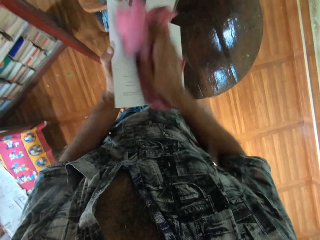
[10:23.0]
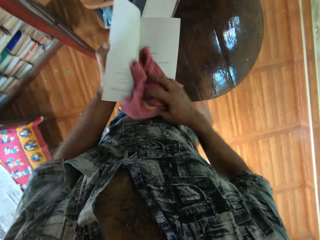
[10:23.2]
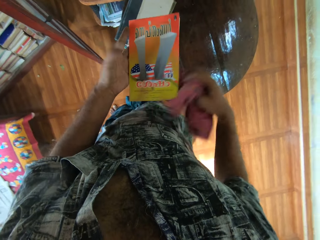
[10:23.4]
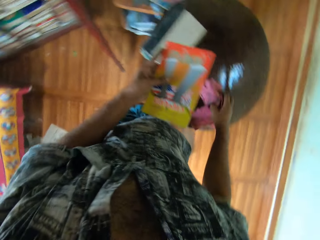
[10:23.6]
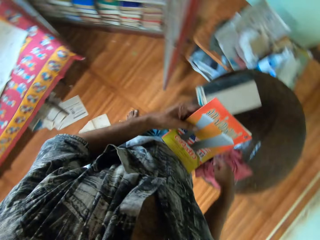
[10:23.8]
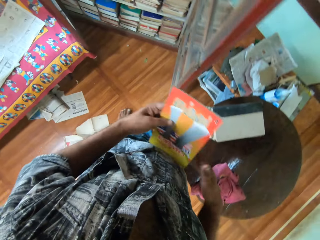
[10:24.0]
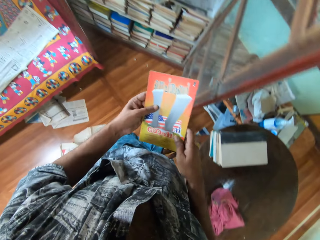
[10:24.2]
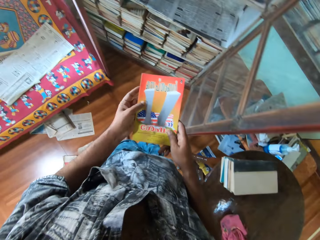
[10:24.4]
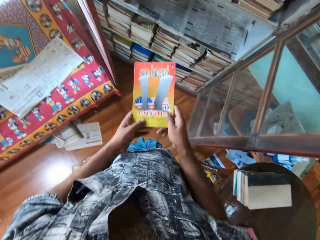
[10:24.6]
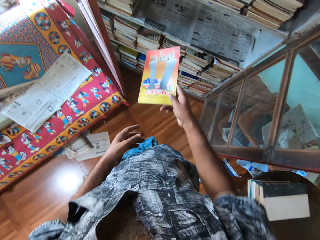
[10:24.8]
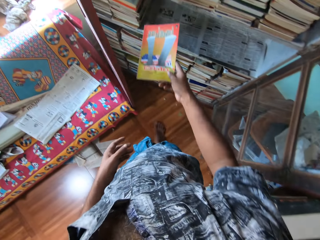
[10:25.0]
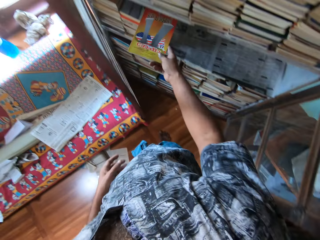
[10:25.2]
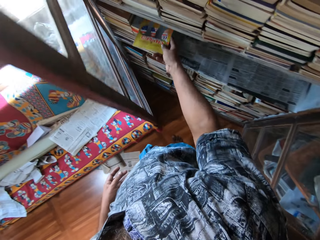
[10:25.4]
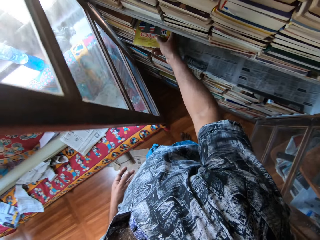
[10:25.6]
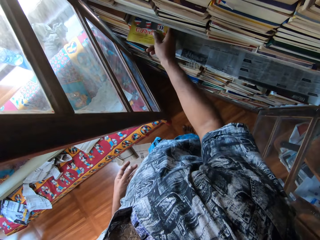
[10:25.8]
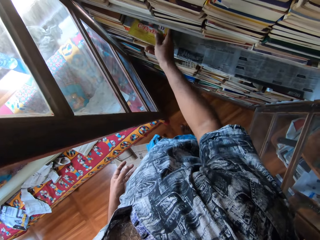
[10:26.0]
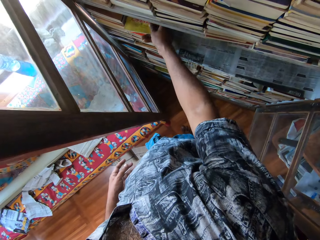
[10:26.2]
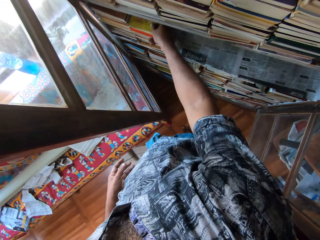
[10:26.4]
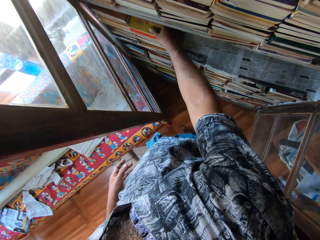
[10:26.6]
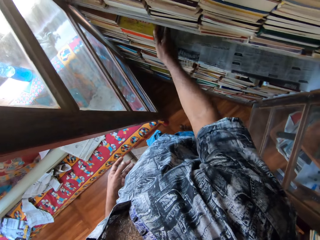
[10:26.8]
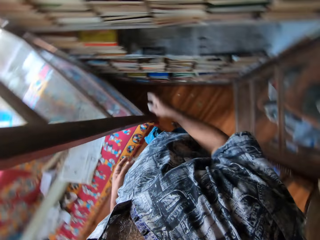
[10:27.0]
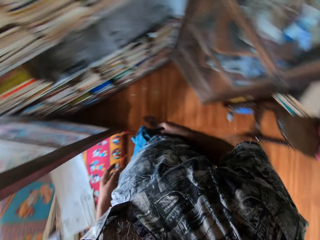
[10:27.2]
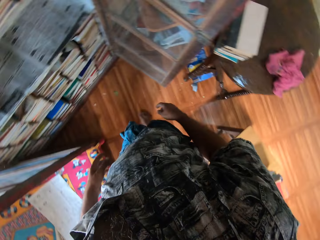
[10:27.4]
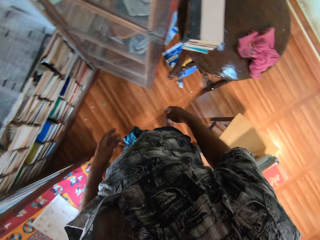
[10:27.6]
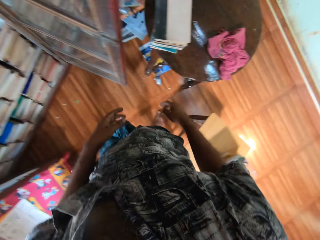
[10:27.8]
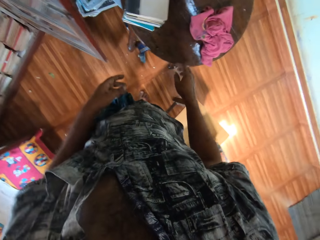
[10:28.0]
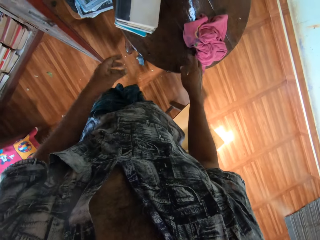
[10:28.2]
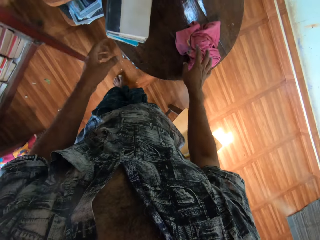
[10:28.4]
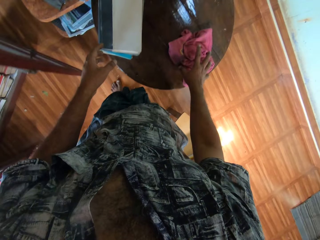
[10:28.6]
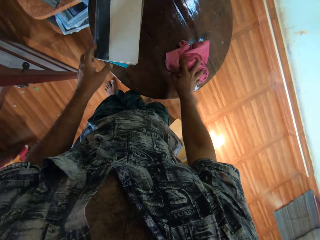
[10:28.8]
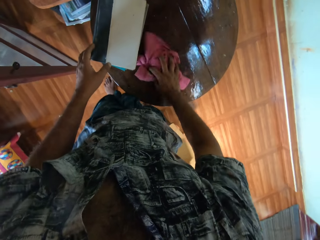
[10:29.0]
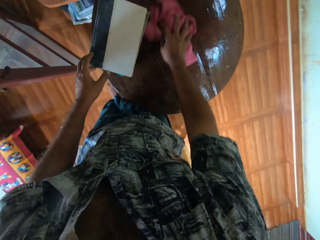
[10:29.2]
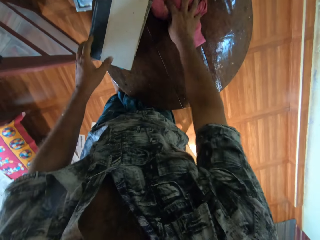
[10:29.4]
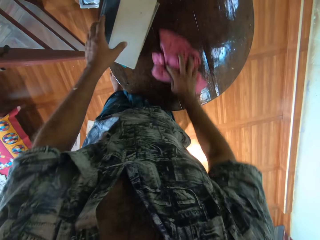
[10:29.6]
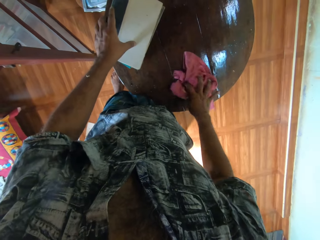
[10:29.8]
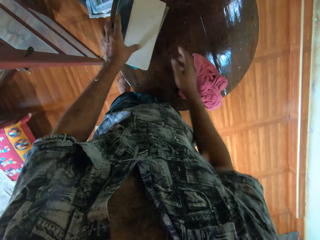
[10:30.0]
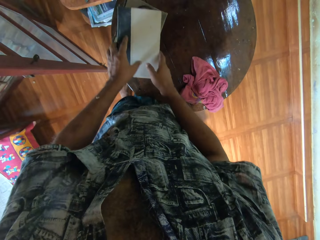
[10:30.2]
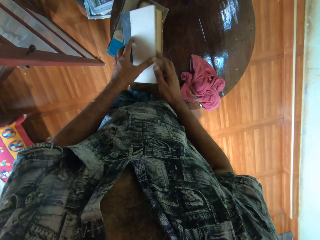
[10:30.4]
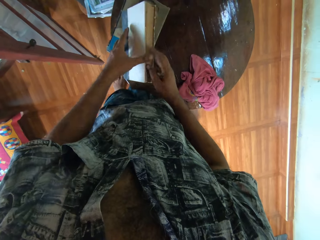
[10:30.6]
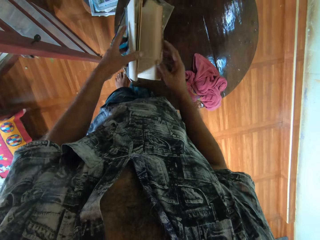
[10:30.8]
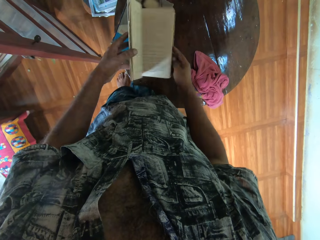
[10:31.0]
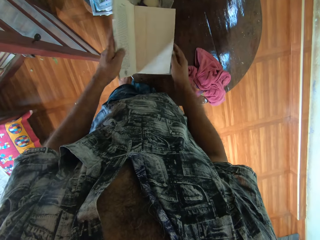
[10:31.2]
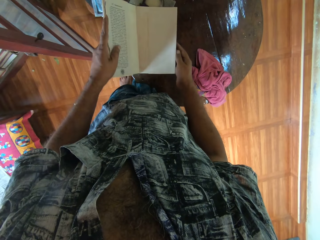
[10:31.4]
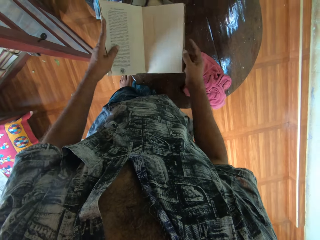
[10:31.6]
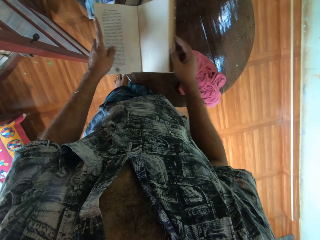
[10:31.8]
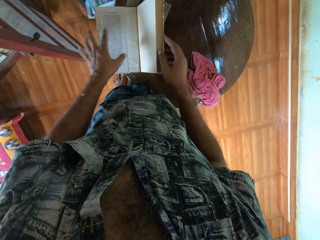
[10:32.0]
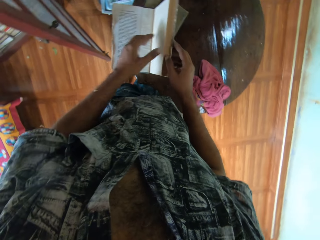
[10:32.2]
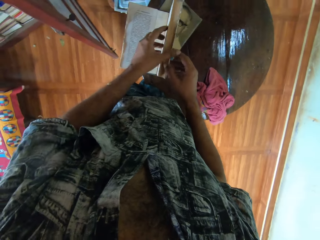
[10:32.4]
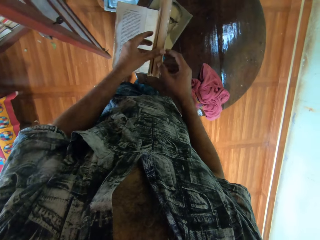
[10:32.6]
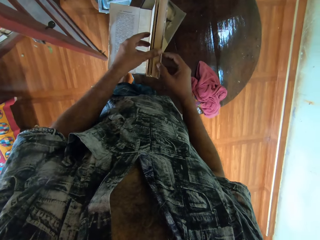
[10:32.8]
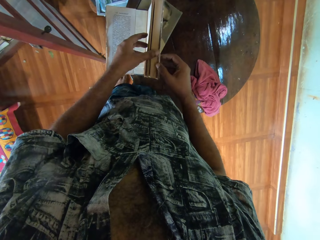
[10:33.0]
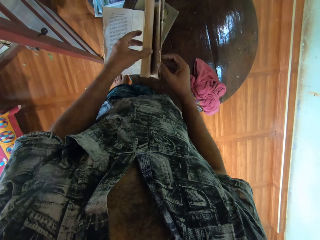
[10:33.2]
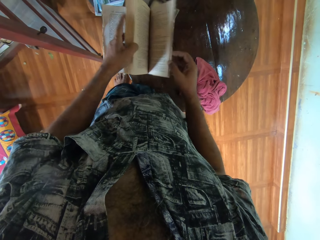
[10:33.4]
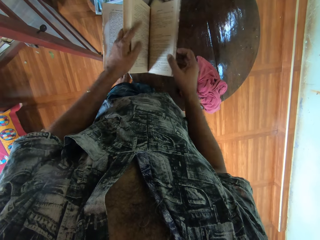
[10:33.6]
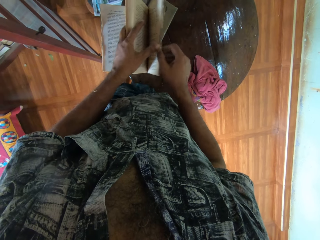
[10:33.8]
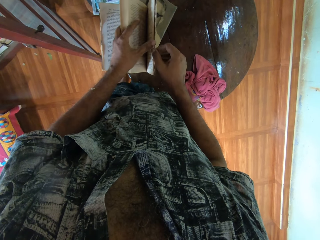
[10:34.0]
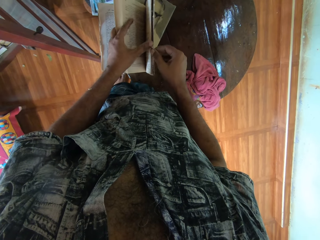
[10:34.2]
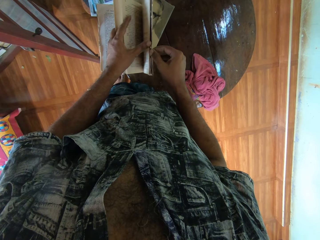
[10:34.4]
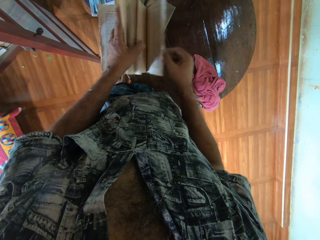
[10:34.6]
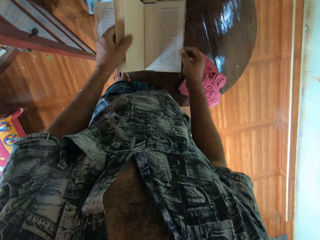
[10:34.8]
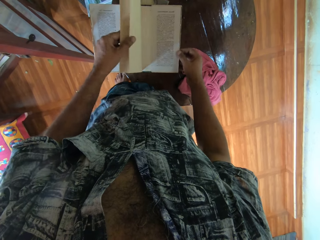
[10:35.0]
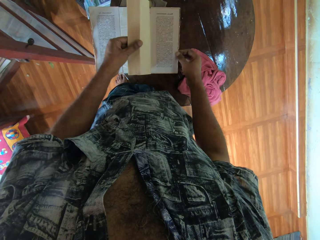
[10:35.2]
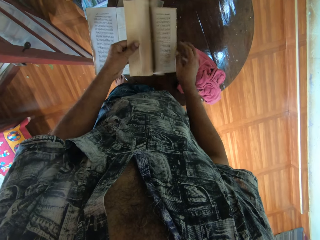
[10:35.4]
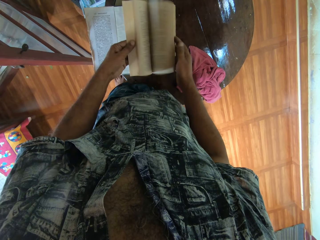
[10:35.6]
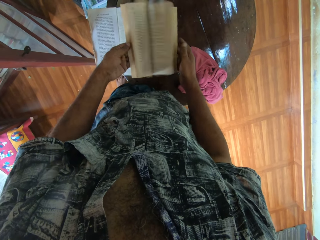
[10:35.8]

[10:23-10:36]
The camera wearer places the book on a shelf. They take a book, take the towel, and wipe the table. They open the book and peruse the book.

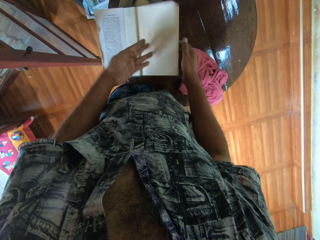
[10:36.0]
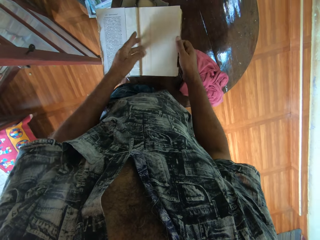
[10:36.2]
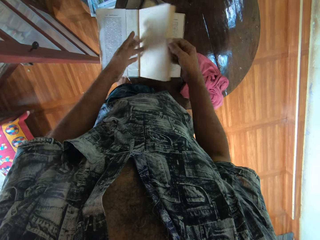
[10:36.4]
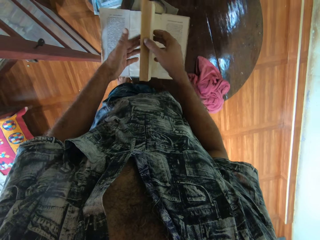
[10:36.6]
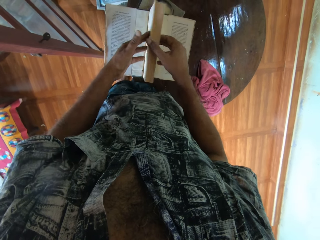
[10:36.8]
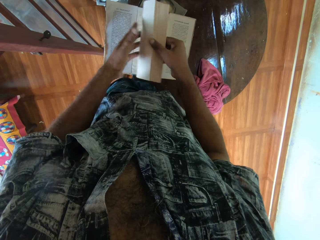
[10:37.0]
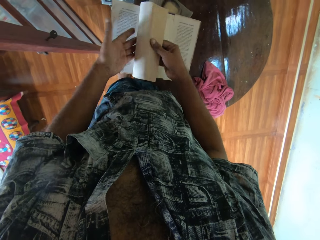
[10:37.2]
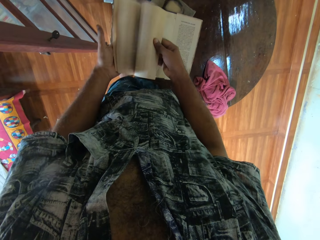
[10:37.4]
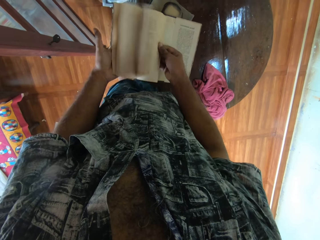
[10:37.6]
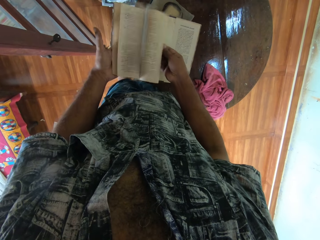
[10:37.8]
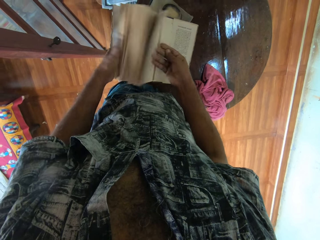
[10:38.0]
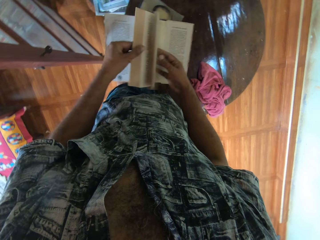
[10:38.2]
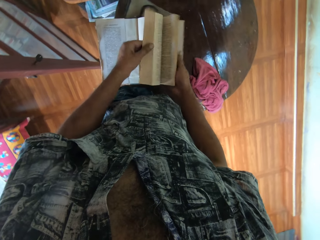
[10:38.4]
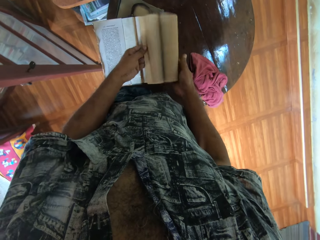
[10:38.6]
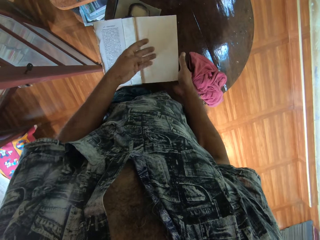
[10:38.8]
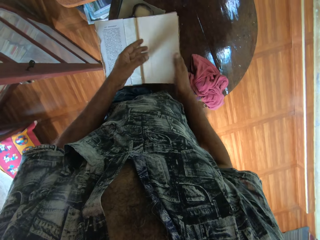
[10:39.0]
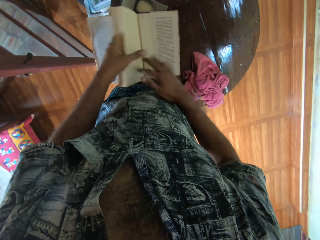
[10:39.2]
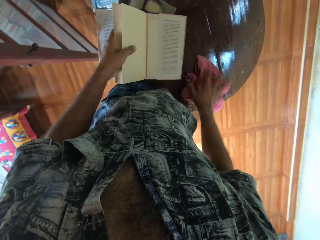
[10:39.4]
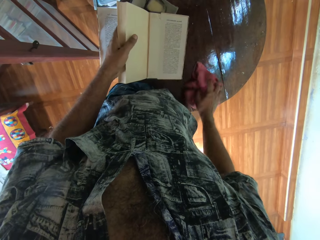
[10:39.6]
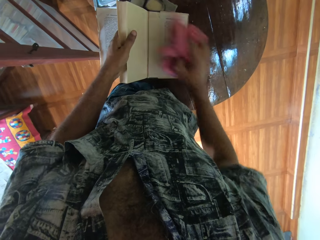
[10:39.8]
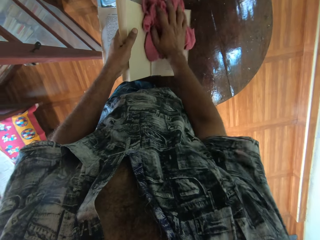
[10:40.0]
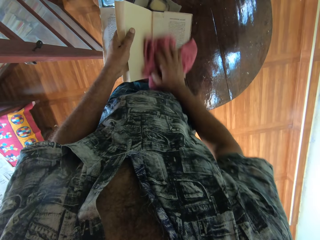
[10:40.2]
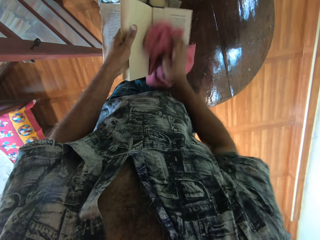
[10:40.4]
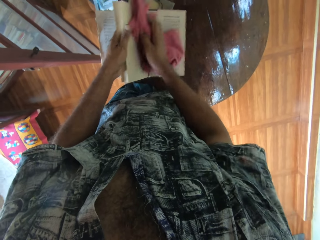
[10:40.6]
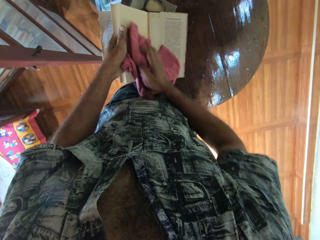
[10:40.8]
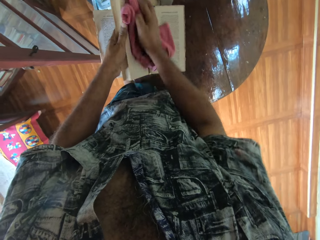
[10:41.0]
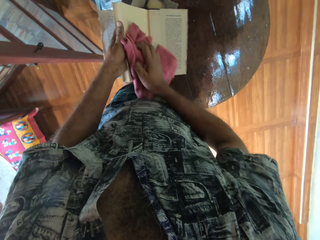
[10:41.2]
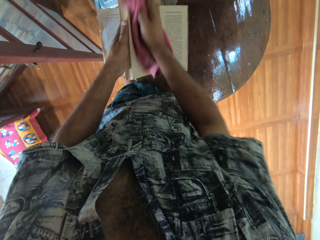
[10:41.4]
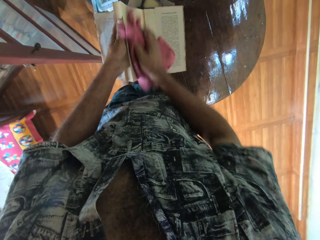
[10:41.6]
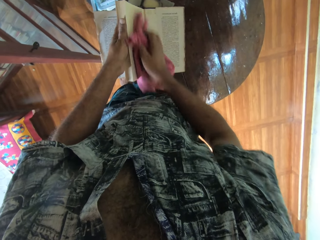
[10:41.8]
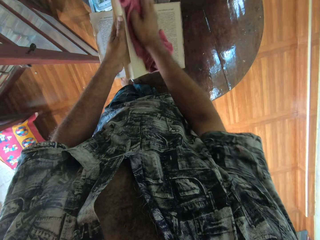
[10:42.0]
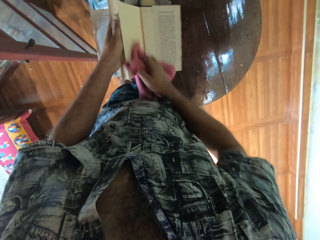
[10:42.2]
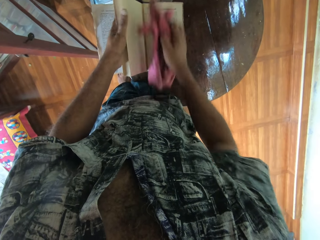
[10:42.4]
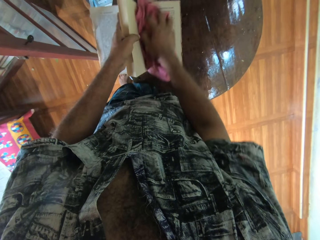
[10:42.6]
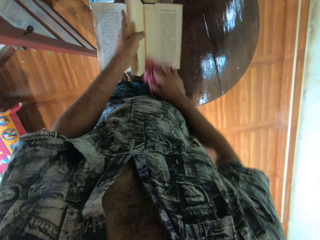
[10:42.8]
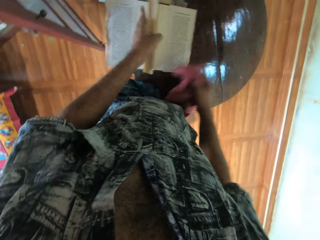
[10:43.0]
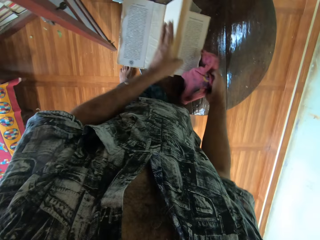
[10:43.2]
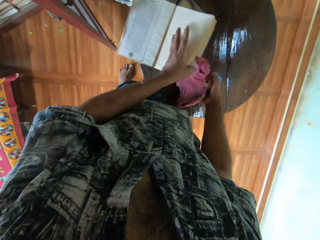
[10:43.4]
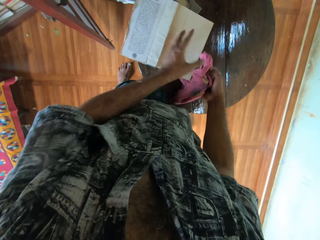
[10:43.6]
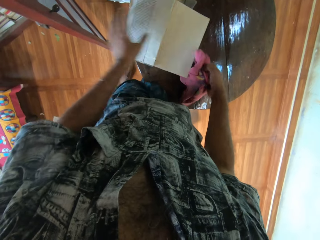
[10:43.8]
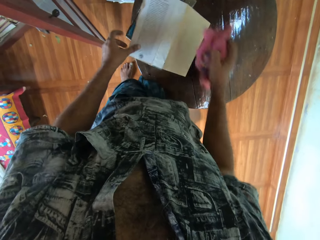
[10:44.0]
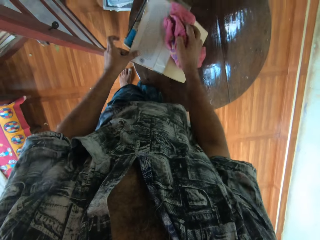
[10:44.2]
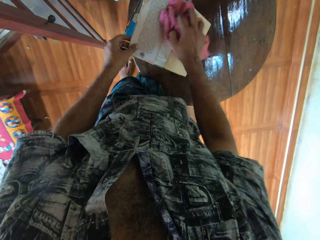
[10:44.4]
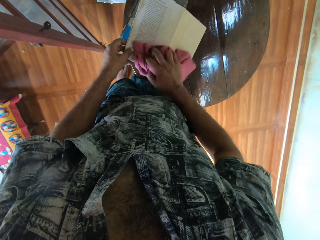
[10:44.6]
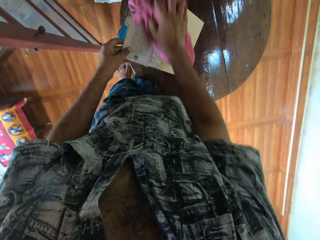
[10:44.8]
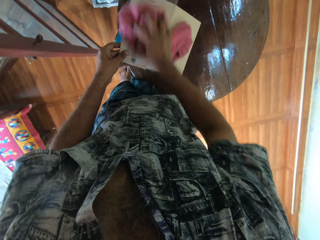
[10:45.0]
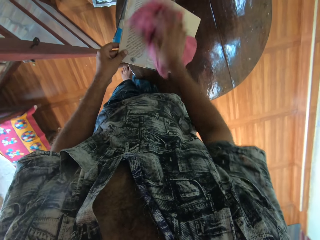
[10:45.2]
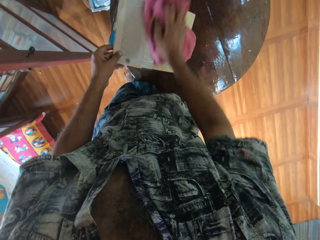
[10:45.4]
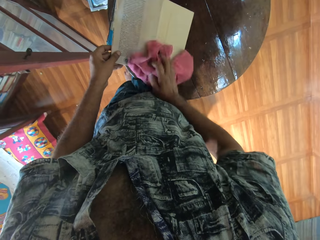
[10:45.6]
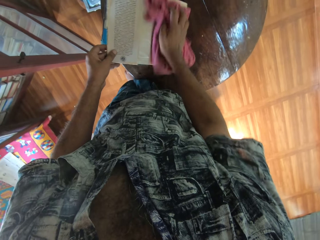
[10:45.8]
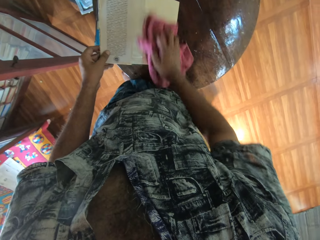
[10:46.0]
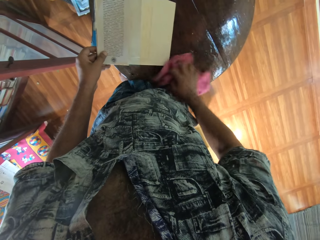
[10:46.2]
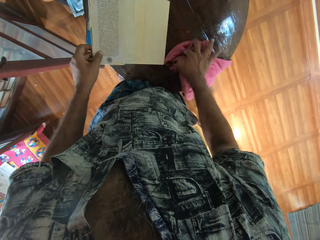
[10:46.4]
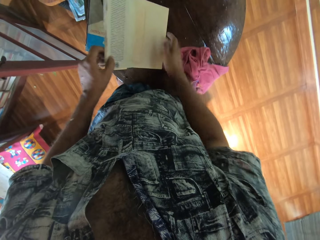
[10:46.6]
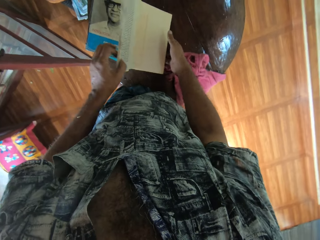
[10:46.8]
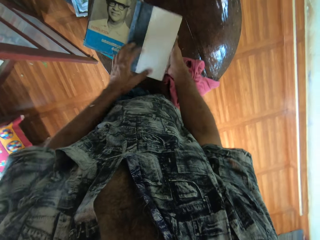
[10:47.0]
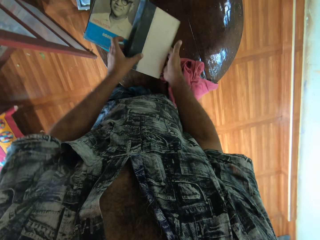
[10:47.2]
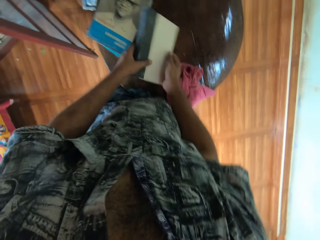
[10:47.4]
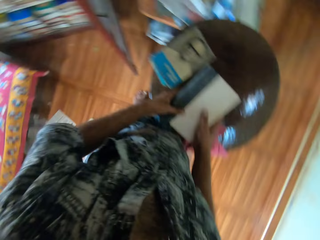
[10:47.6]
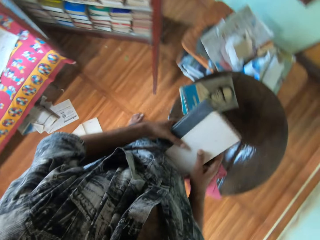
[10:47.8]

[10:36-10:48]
The camera wearer lifts the towel. They wipe the book with a cloth. They put the cloth on the table.
